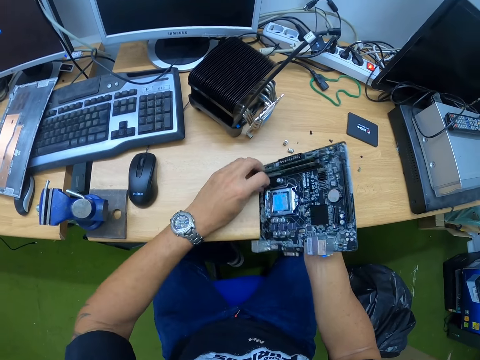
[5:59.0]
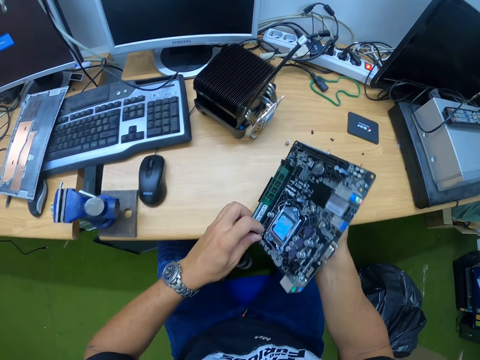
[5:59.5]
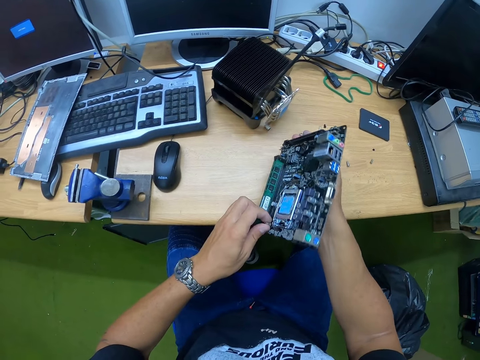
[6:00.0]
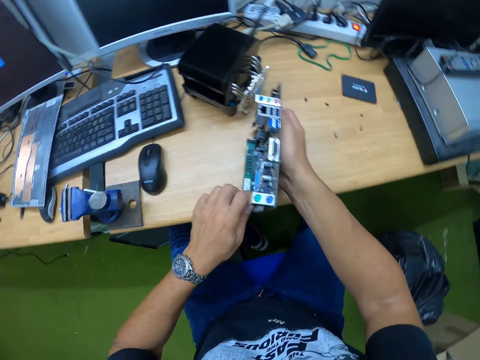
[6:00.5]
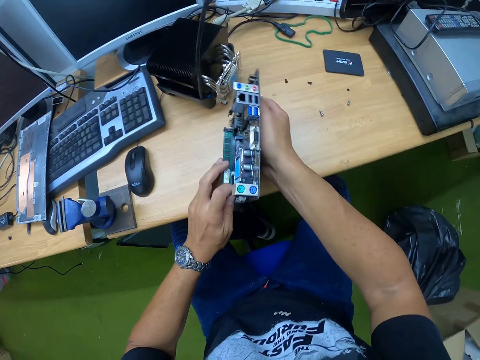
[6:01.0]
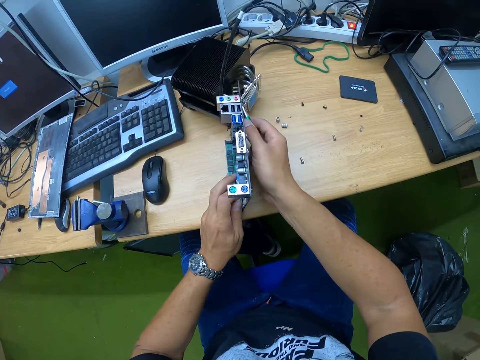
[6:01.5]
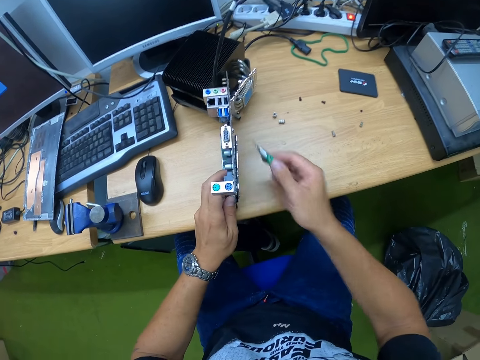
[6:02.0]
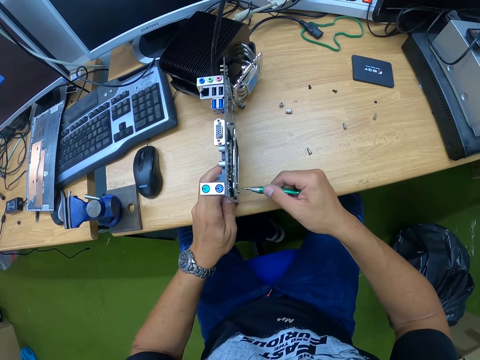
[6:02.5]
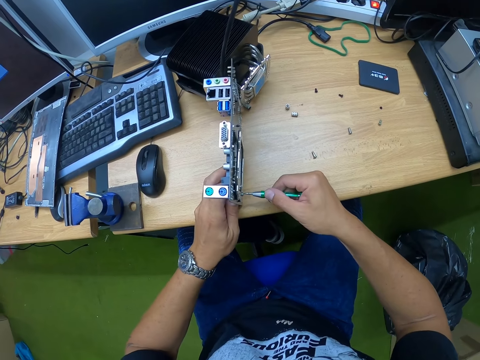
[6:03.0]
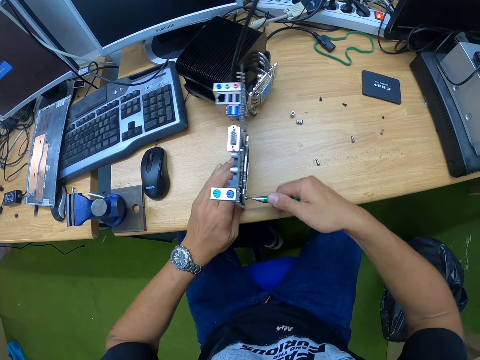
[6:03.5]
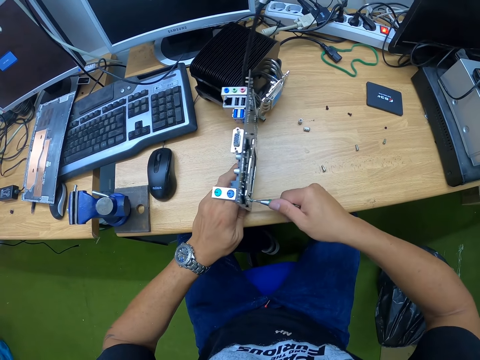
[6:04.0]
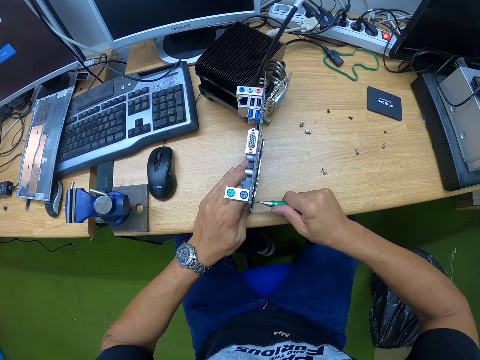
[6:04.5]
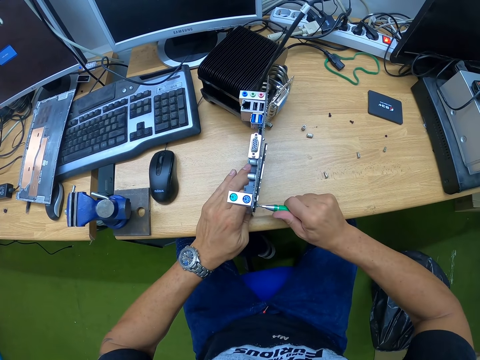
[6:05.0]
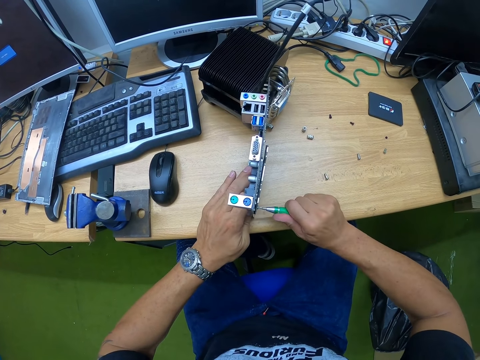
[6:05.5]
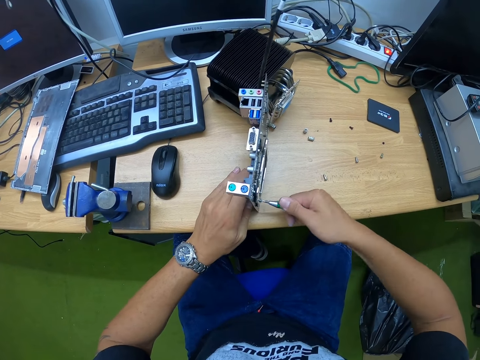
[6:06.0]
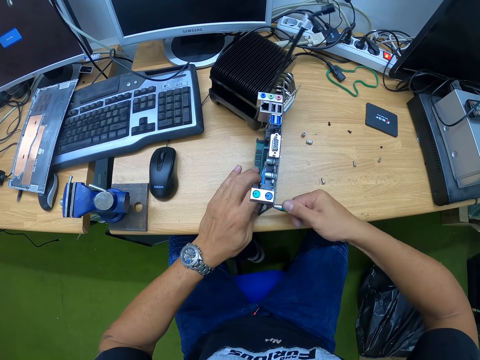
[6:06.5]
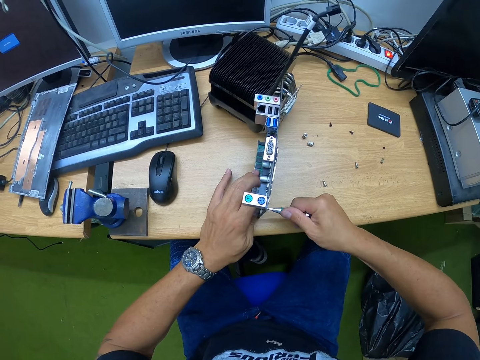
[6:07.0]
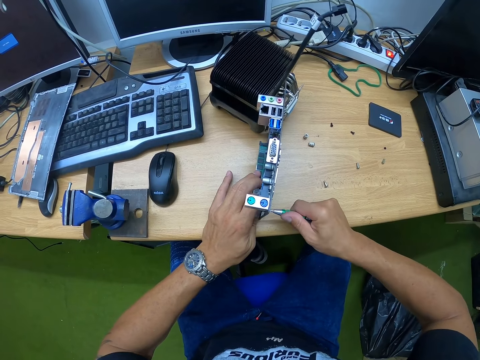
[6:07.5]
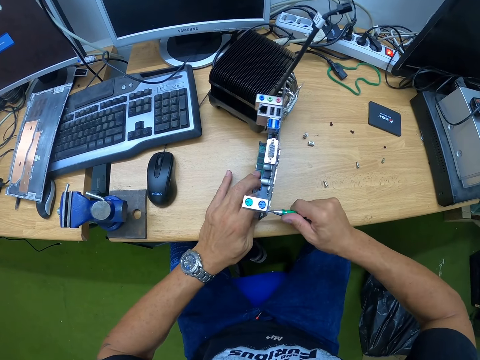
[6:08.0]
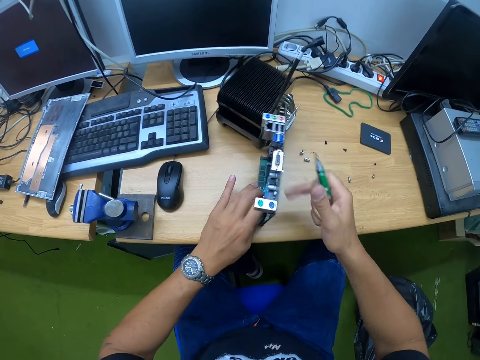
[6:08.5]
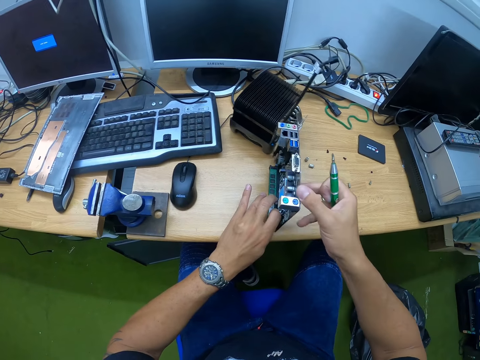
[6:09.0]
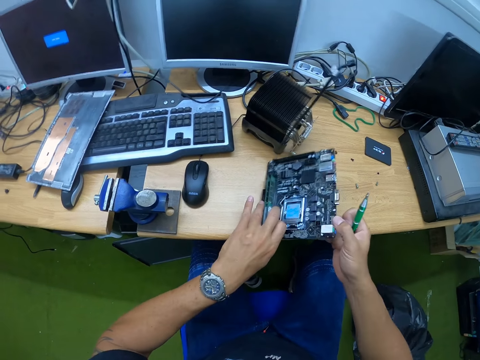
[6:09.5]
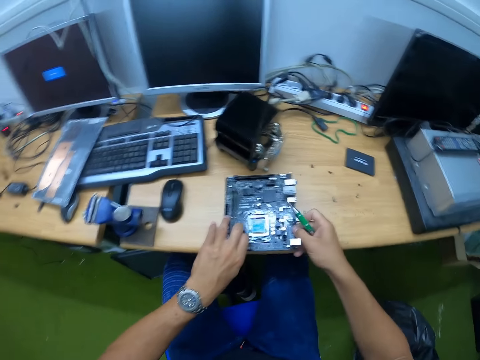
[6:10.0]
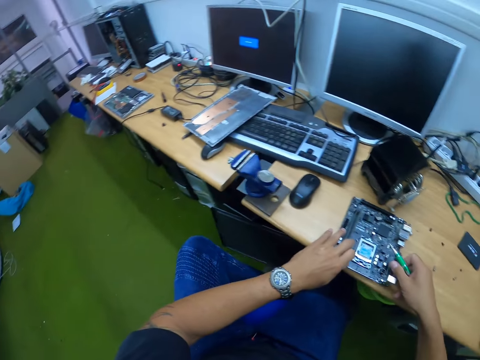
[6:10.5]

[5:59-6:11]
The camera wearer turns the cpu board or motherboard around with both hands. He holds the motherboard with the left hand. He loosens a screw from the cpu board with a screwdriver in his right hand. He drops the cpu board on the table with both hands.

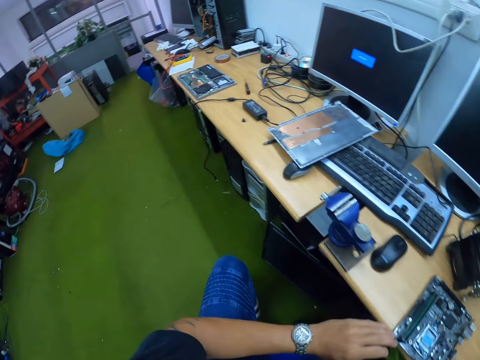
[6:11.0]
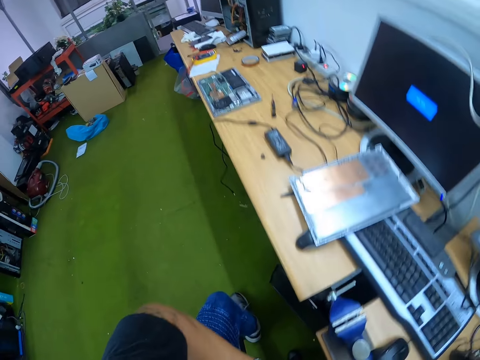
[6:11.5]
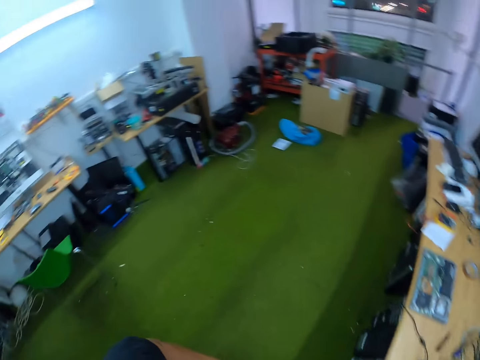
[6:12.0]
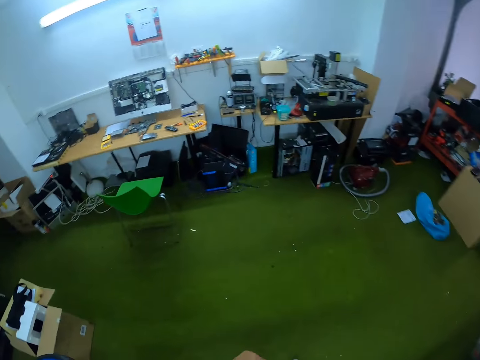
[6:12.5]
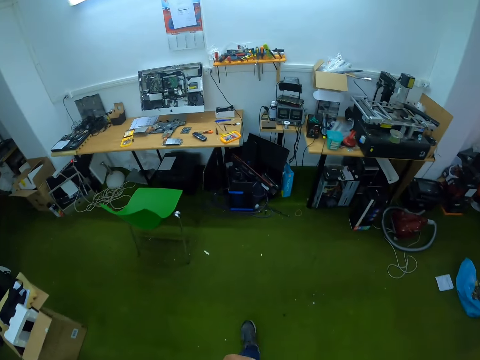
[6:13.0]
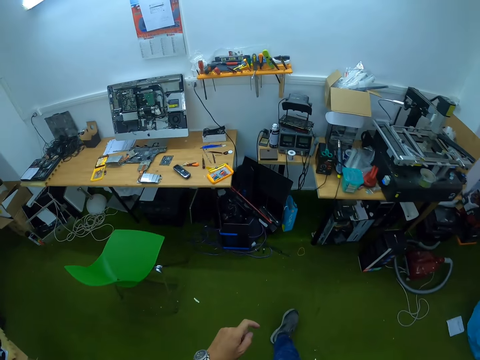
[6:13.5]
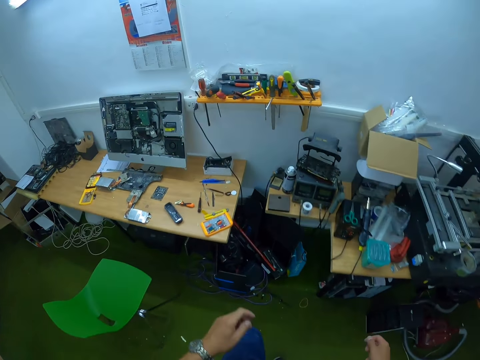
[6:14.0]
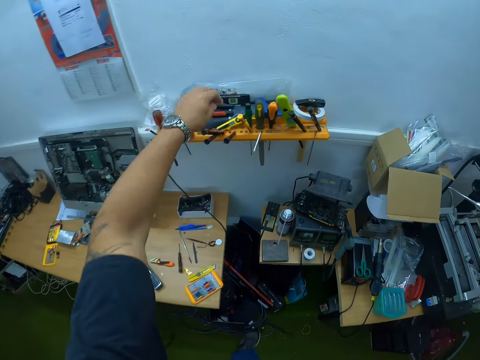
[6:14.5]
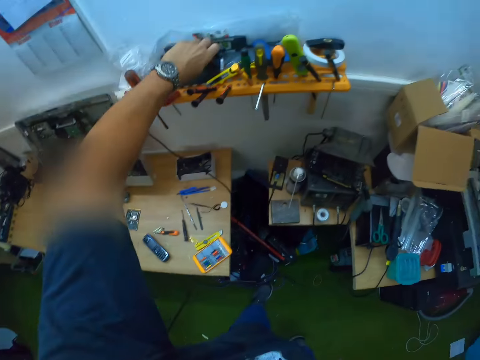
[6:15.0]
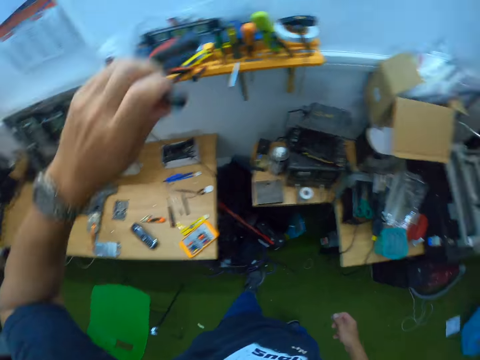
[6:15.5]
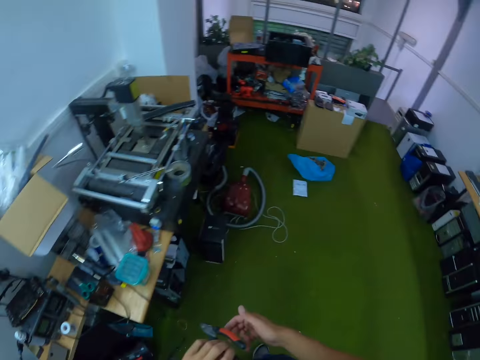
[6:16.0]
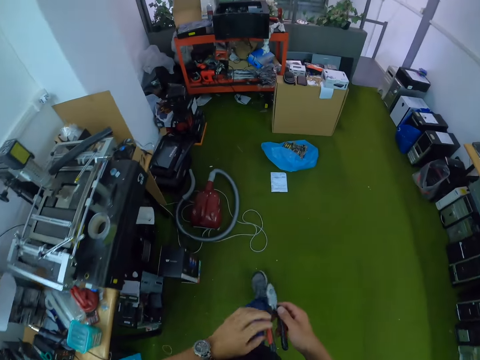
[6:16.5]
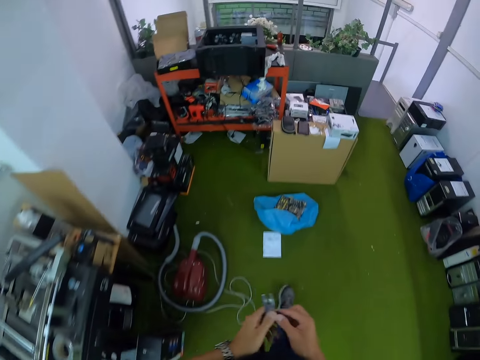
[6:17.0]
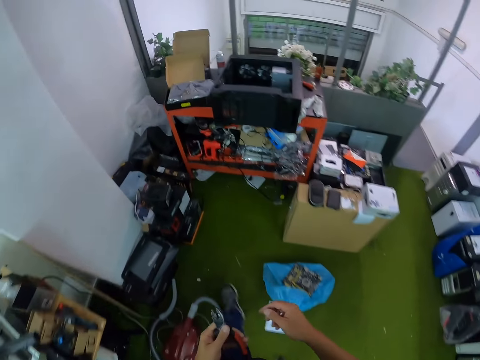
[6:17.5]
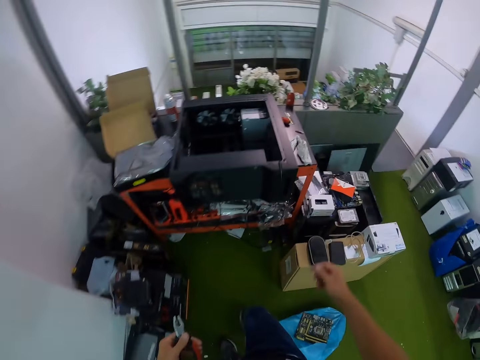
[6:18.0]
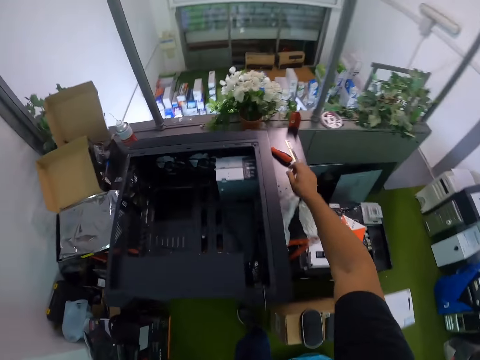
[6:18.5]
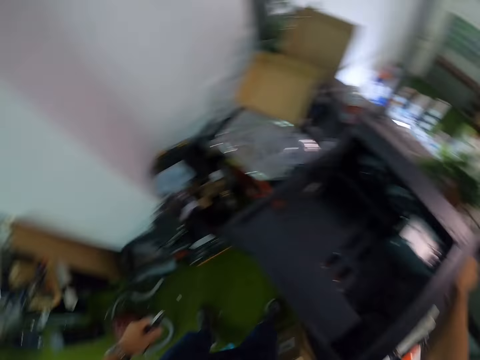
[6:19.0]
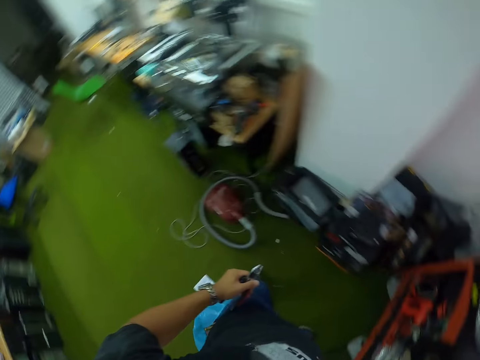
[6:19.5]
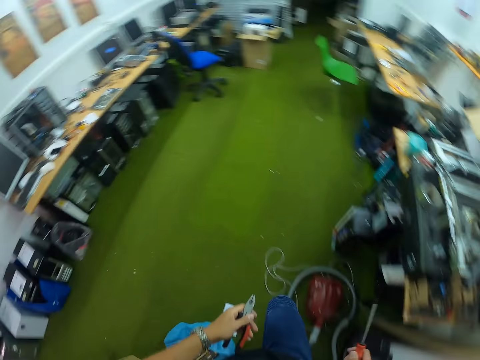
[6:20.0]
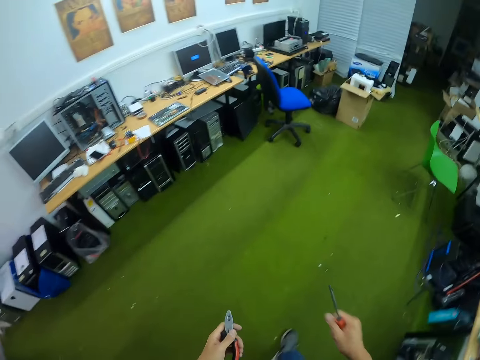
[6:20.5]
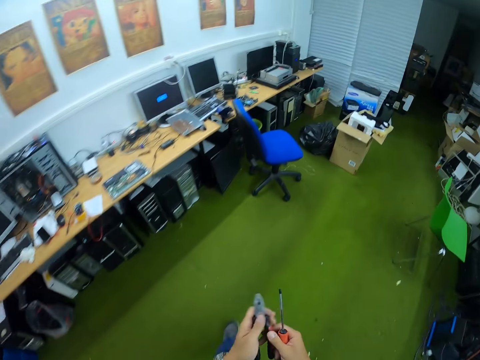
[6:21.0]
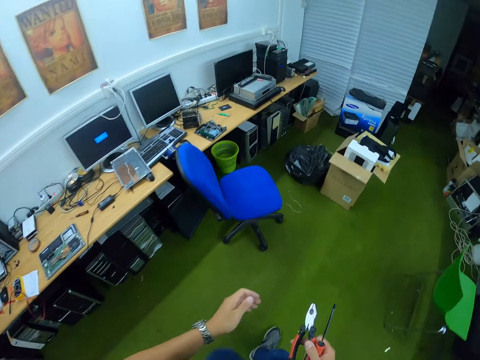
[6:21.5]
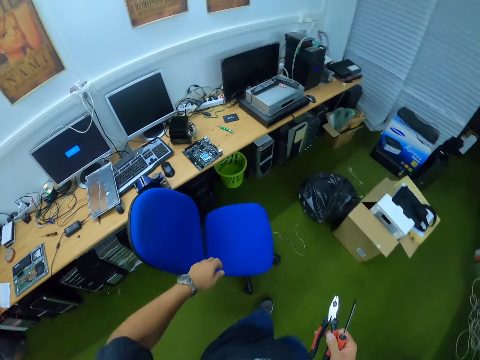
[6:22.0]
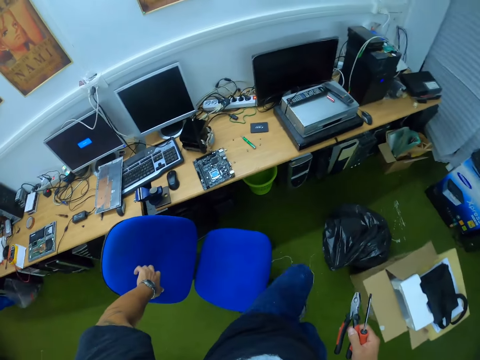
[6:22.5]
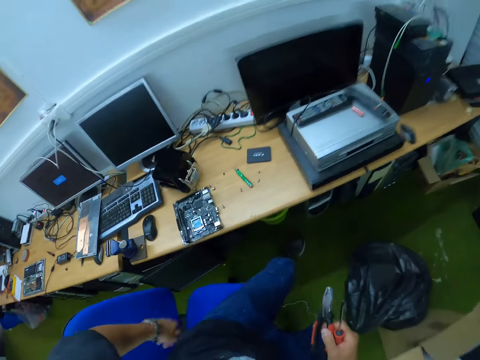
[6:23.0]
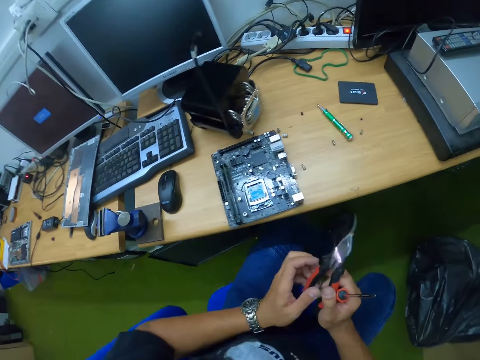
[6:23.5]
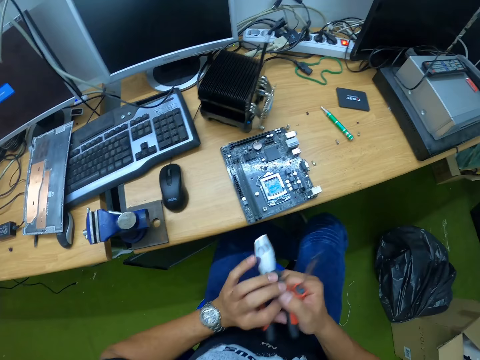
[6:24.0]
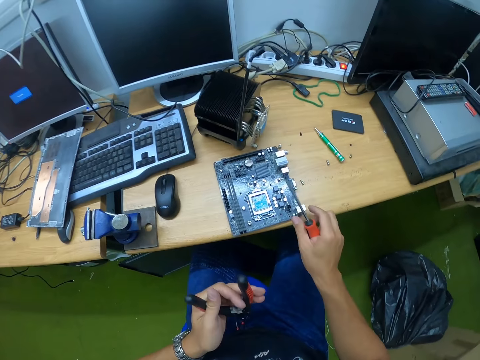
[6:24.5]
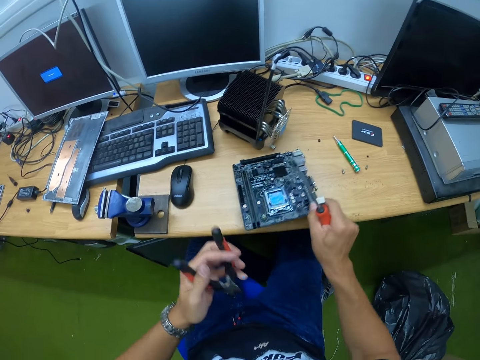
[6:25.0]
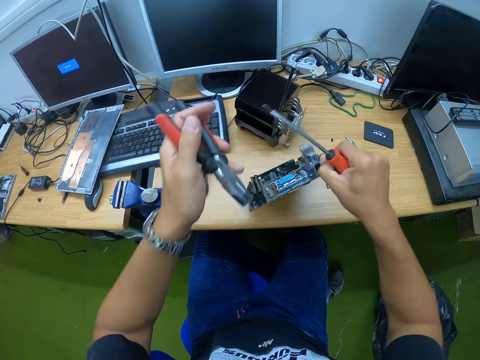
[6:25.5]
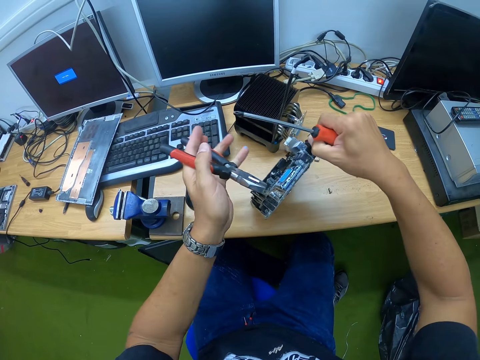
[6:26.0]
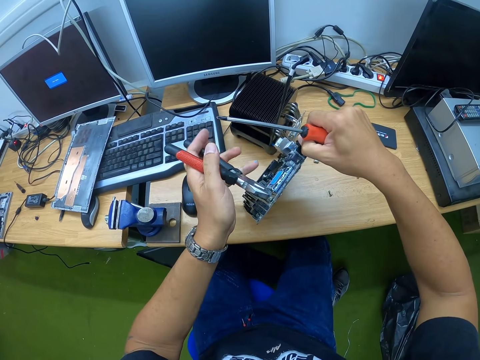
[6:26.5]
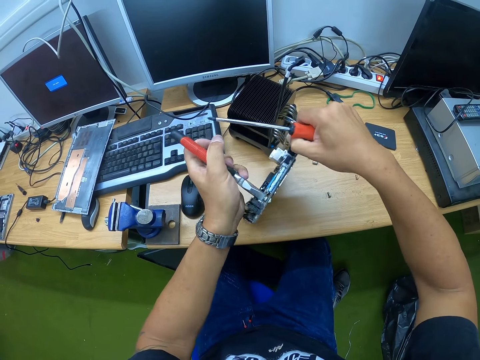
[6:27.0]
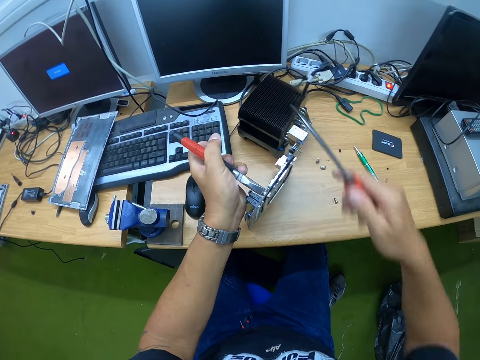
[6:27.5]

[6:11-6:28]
The camera wearer looks around. He walks to a table. He picks up pliers from the top of a tool holder with his left hand. He walks to a cabinet. He picks up a red screwdriver from the top of the cabinet with his right hand. He looks around. He passes the pliers from his right hand to his left hand. He places the pliers in the right hand. He touches a blue chair with the left hand. He sits on the blue chair. He picks the pliers from the right hand with the left hand. He picks up the cpu board from the table with his right hand. He puts the pliers on a plug on the board with his left hand.
